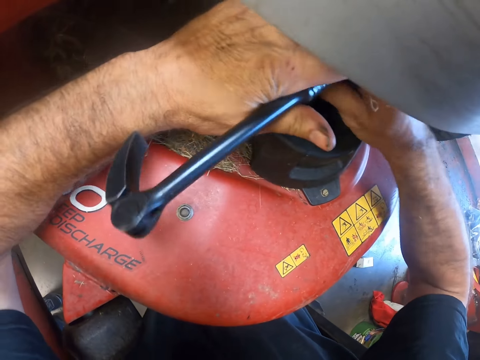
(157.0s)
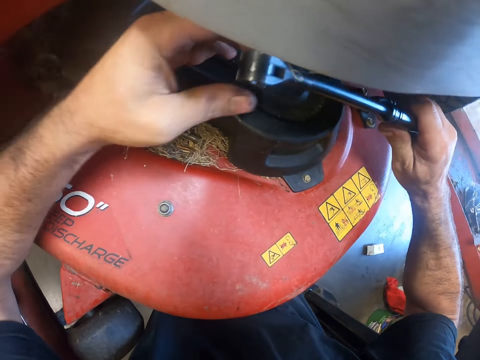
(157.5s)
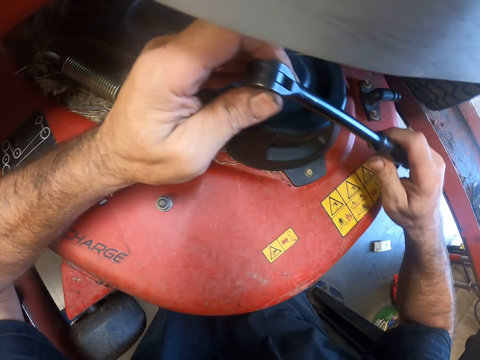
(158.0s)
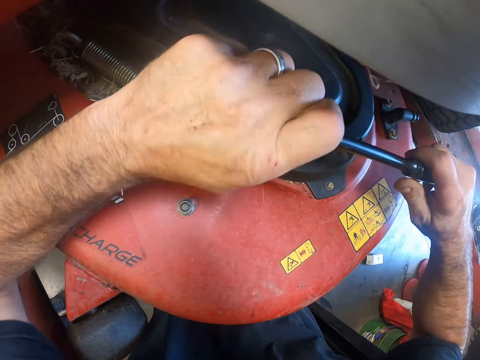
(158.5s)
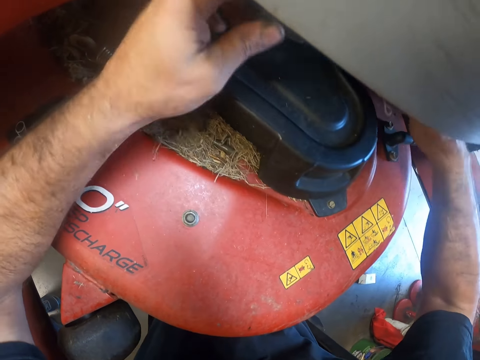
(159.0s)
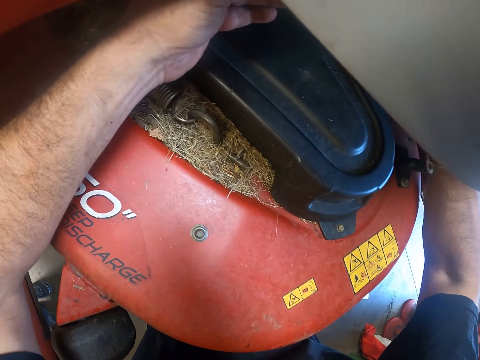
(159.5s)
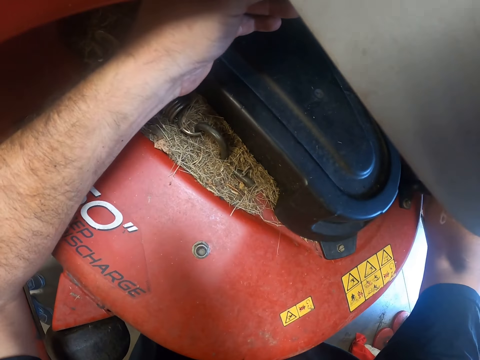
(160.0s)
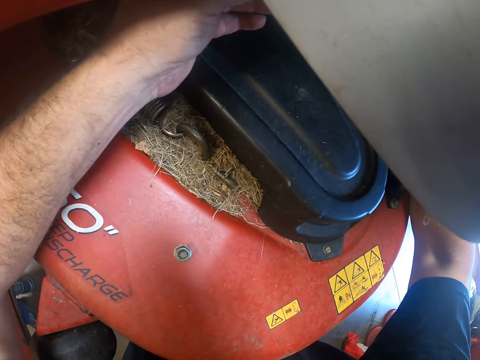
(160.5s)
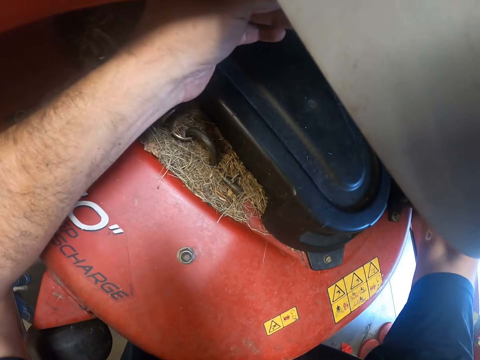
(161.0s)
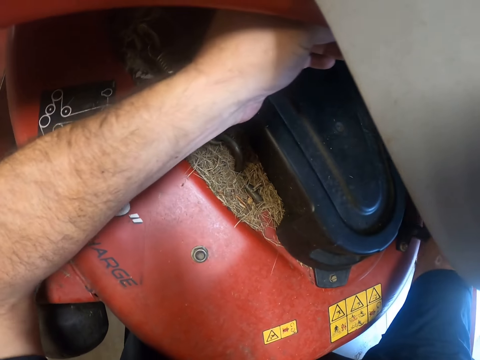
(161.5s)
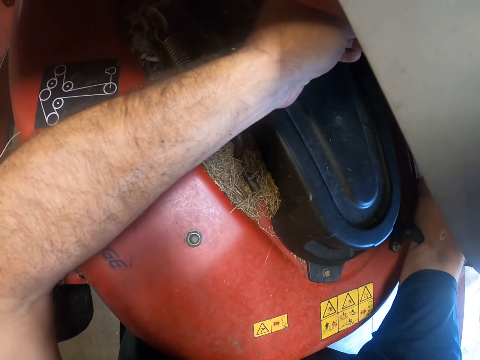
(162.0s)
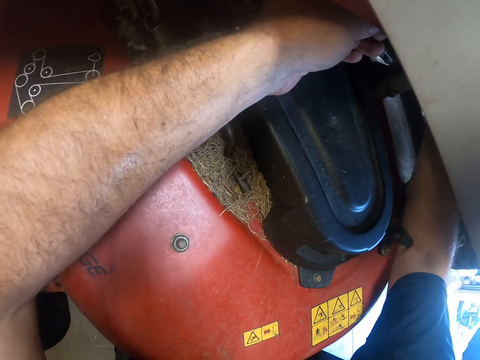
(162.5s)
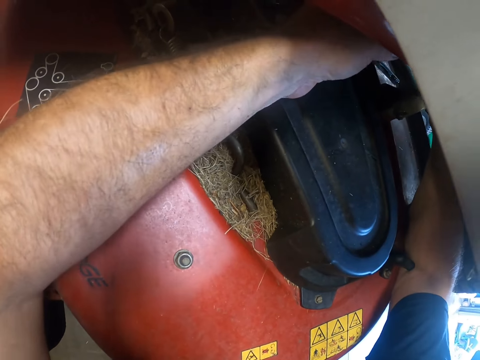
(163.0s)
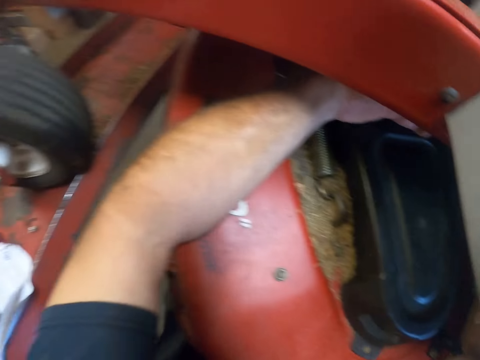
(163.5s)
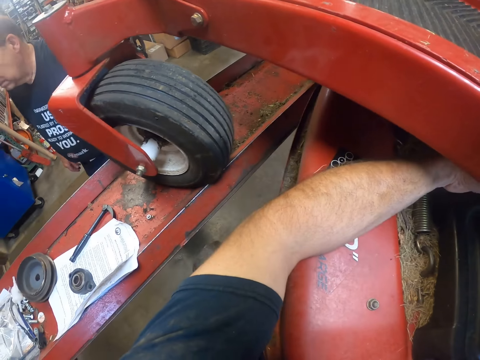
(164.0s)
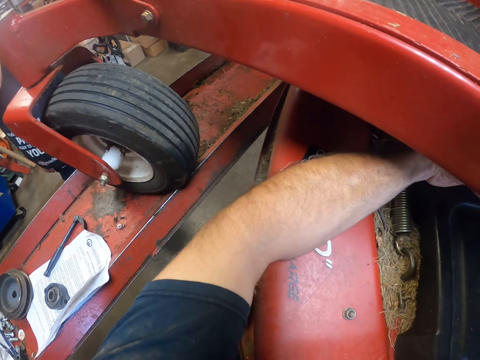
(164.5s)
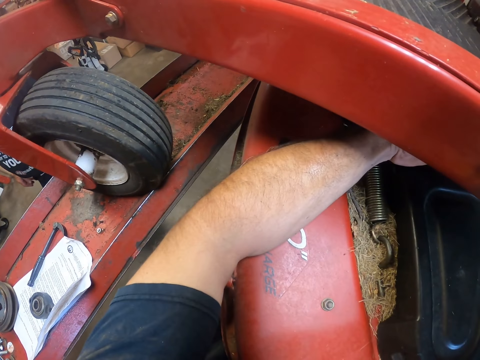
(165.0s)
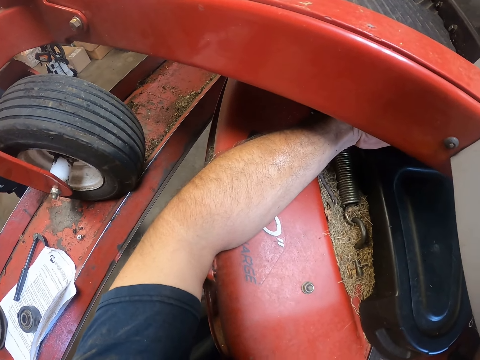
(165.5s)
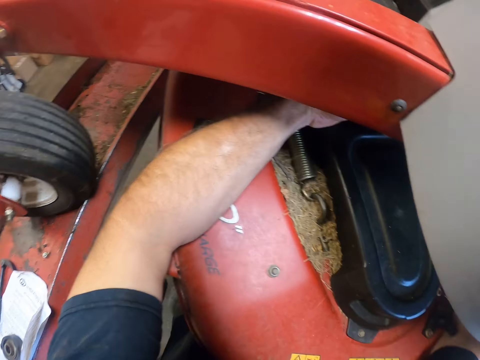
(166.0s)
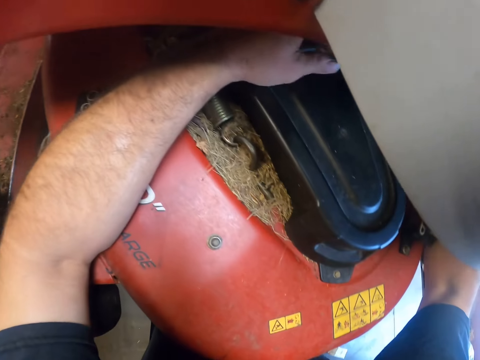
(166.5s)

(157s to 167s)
The camera wearer turns the torque hook wrench. They hold the torque hook wrench. They repair the lawnmower. They look around. They repair the lawnmower.

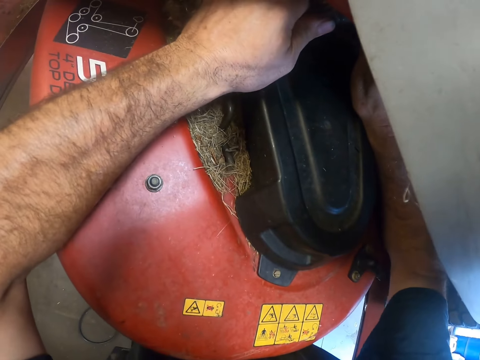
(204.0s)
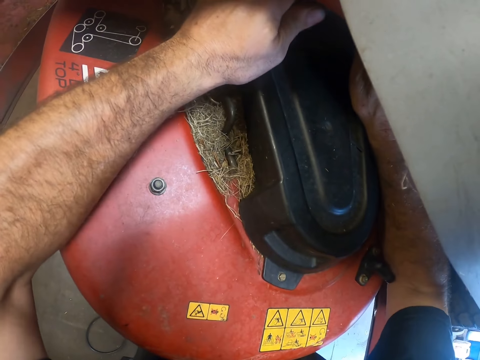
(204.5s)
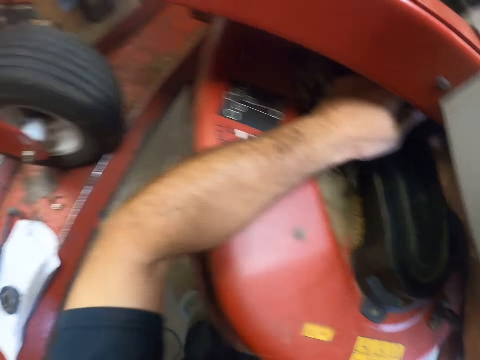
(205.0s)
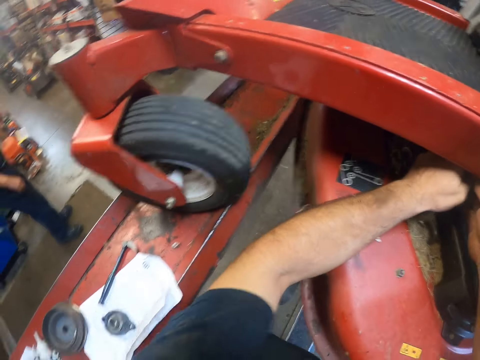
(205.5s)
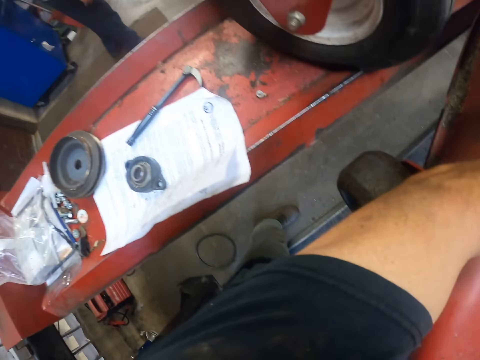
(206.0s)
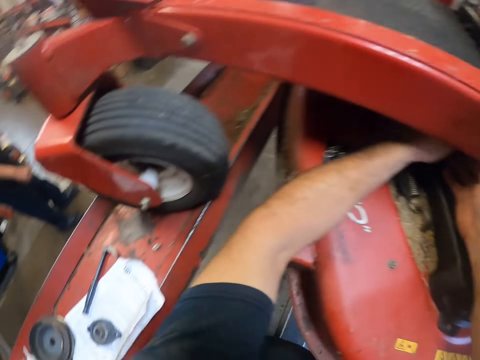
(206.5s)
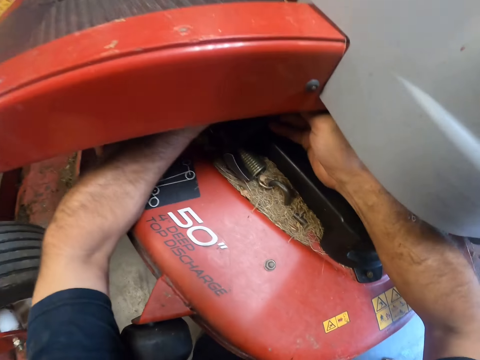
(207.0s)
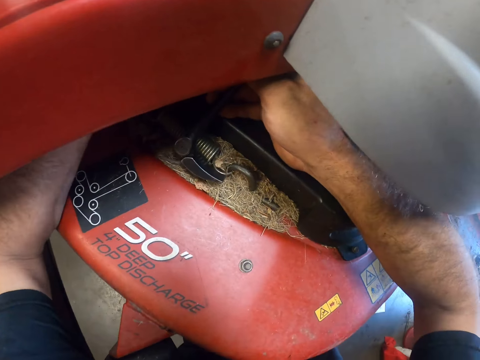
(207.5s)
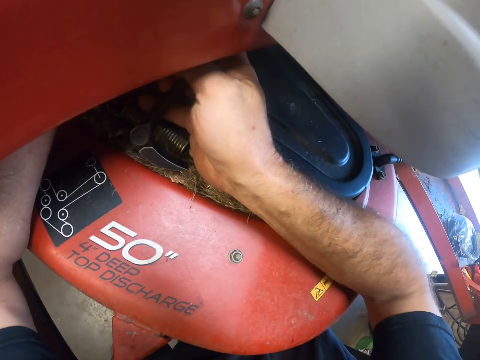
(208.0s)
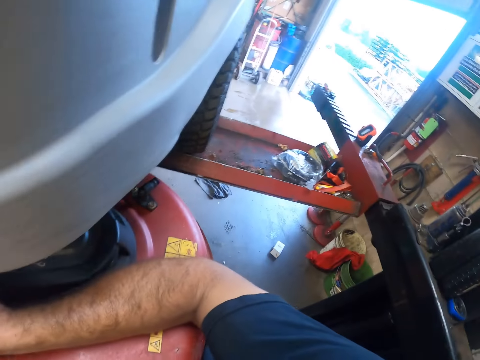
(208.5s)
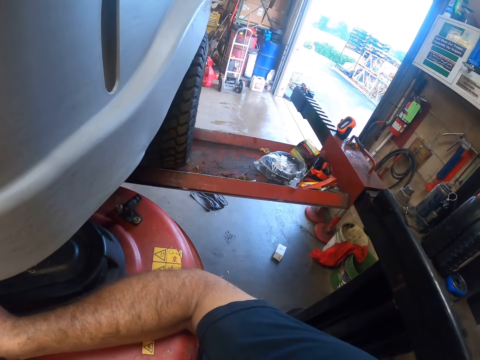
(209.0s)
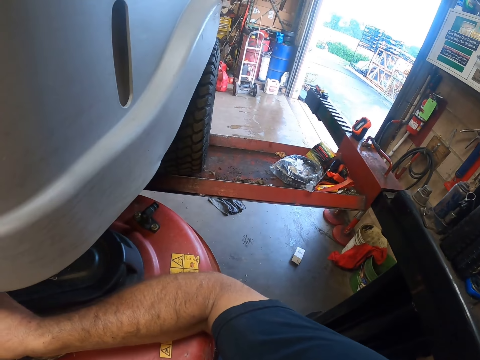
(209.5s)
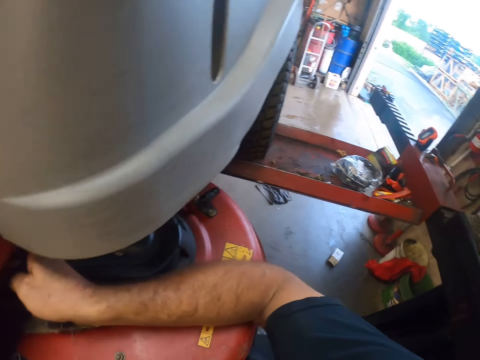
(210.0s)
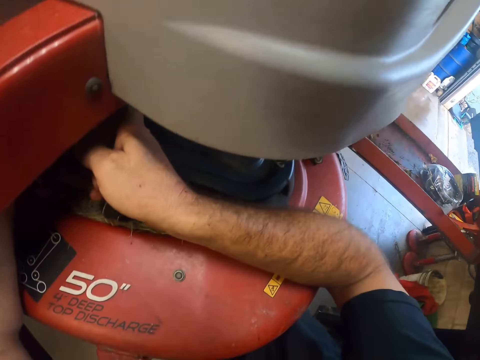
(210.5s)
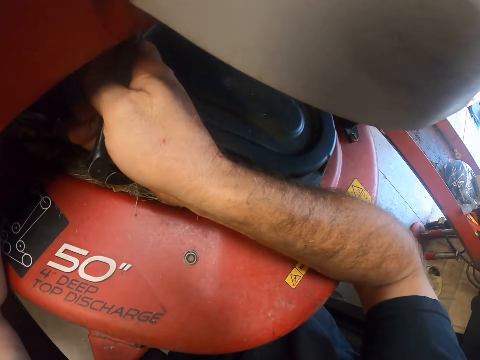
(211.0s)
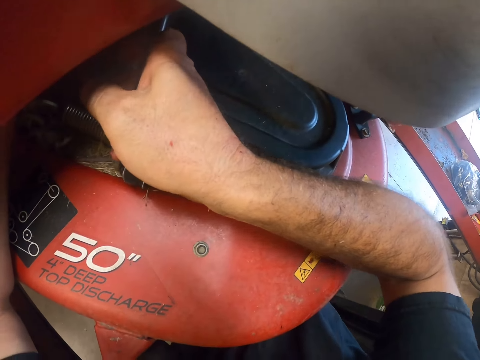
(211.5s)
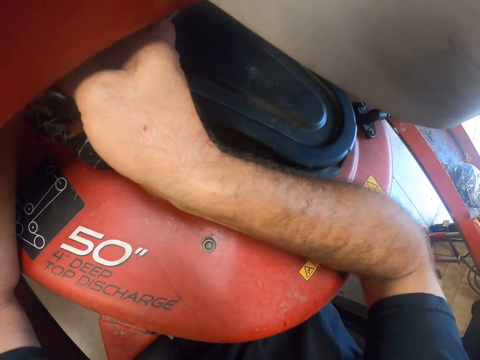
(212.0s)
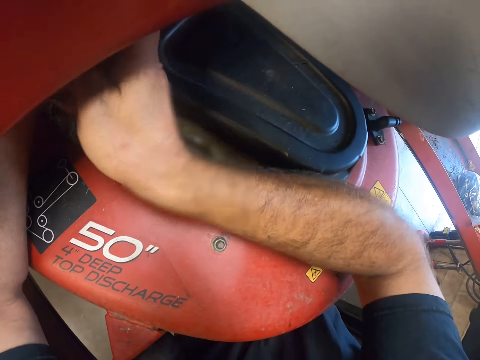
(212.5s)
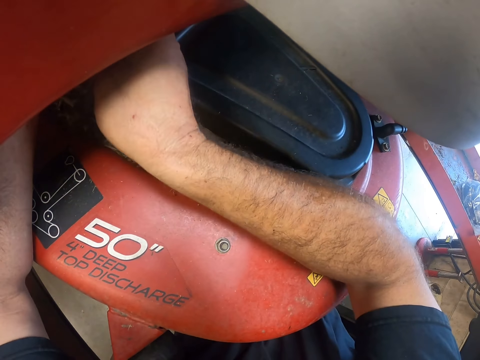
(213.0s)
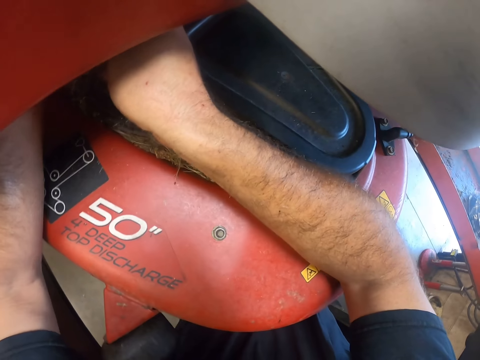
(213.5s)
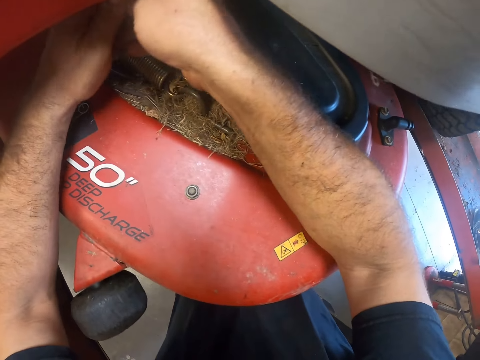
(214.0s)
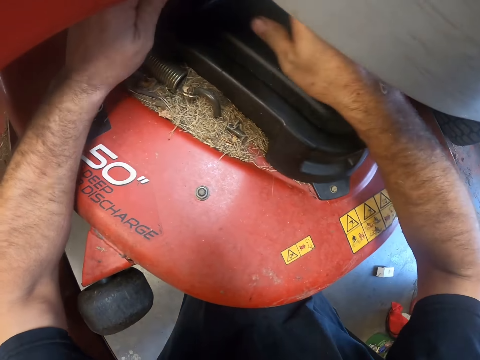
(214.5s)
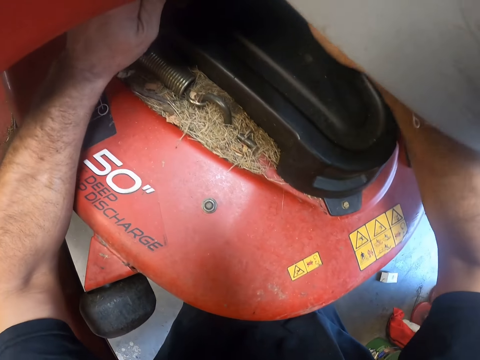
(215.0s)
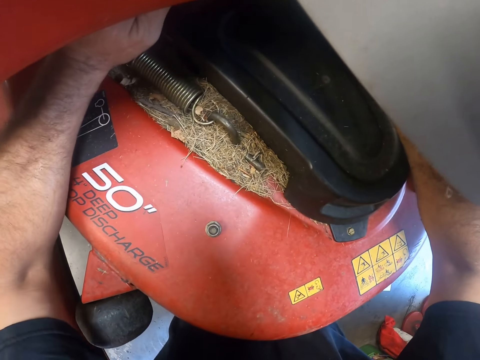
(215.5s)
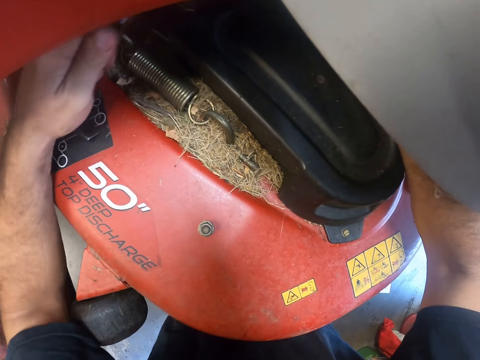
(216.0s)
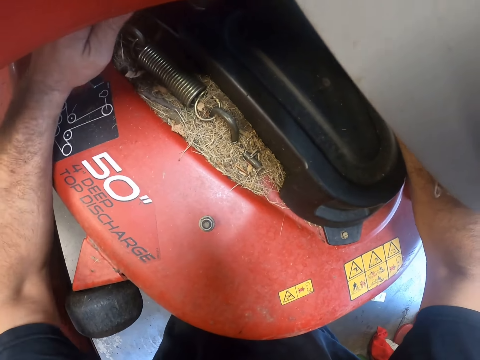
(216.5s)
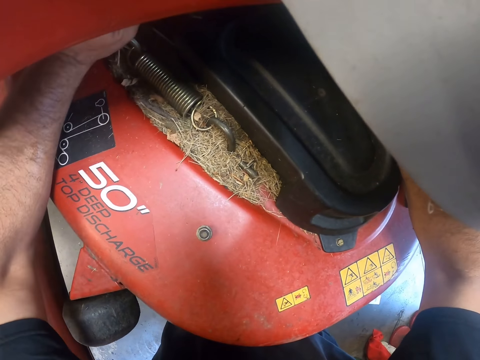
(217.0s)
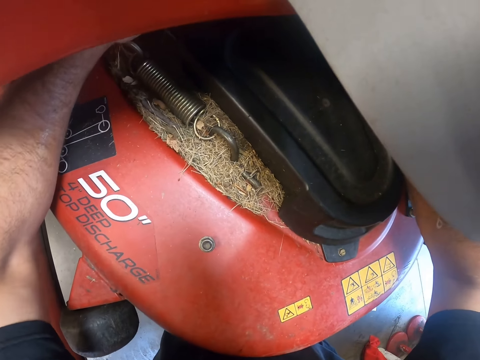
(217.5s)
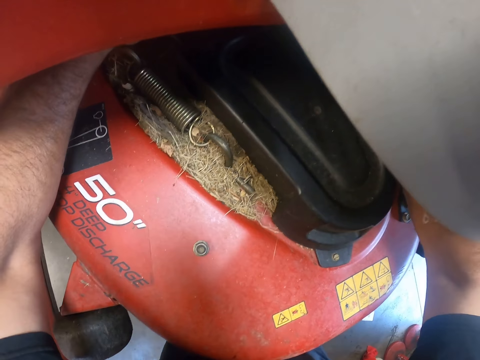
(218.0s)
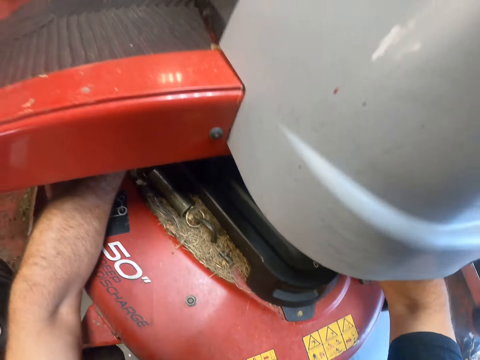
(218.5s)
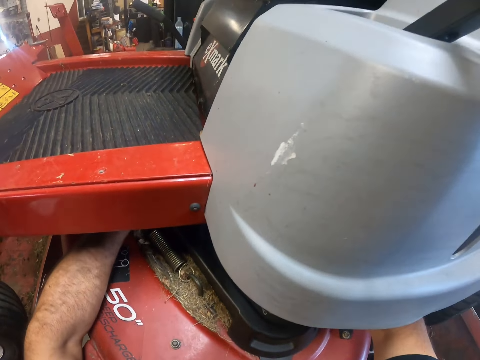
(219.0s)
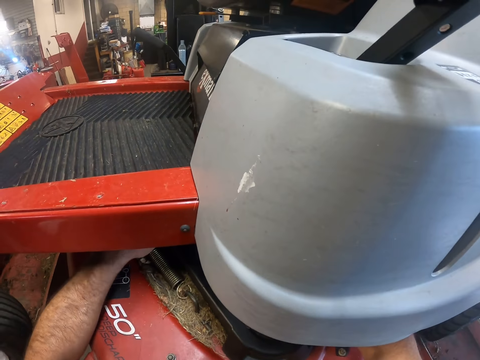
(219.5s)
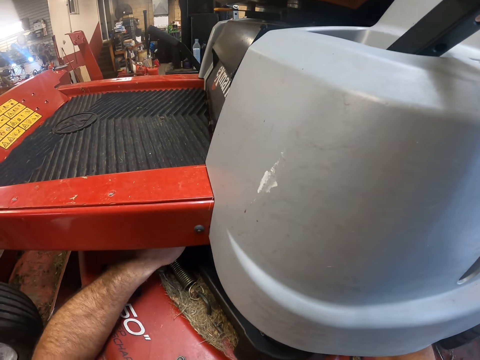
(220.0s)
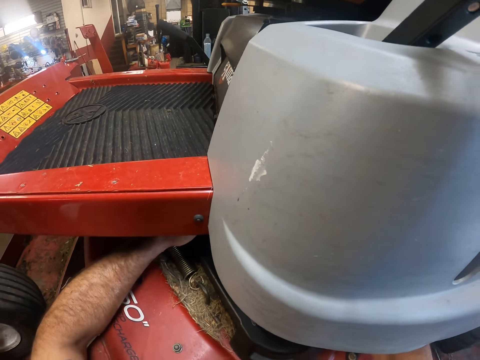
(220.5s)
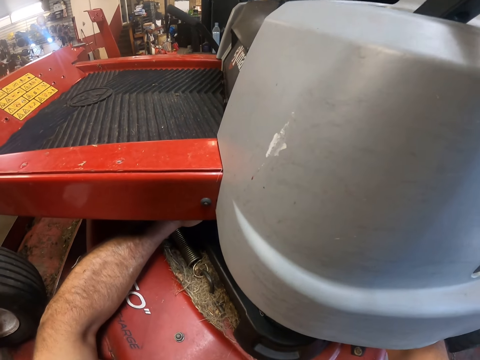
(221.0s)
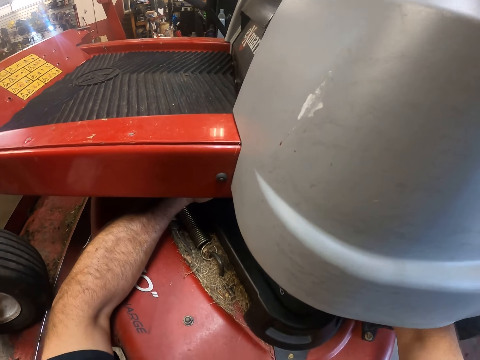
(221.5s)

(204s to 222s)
The camera wearer looks around. They tighten a bolt of the lawnmower with the torque hook wrench. They look around. They tighten a bolt of the lawnmower with the torque hook wrench. They look around.
